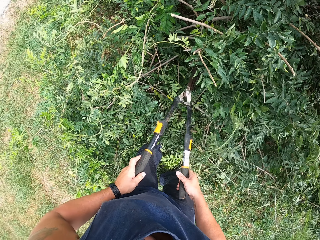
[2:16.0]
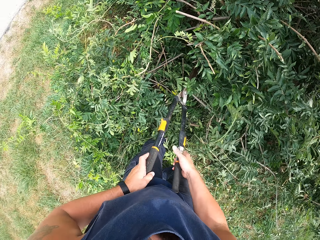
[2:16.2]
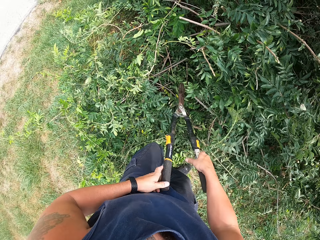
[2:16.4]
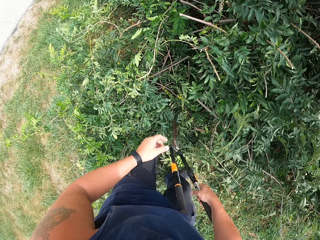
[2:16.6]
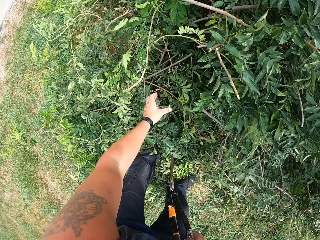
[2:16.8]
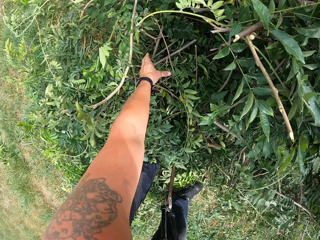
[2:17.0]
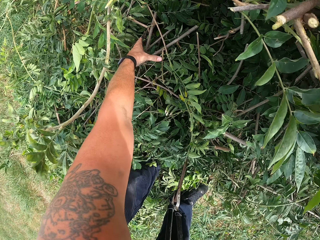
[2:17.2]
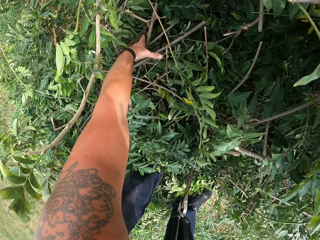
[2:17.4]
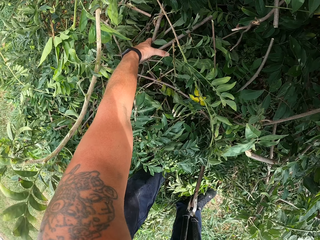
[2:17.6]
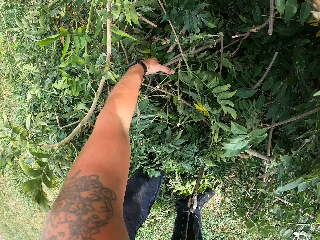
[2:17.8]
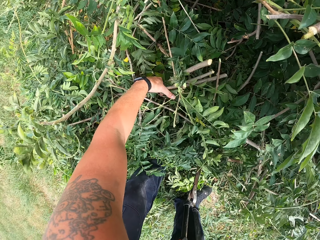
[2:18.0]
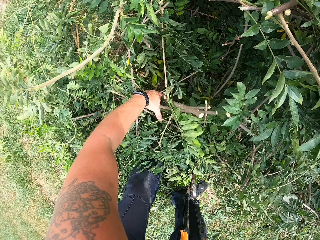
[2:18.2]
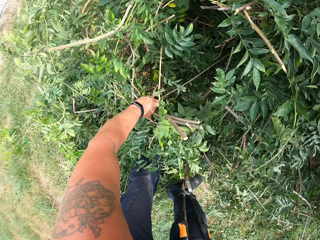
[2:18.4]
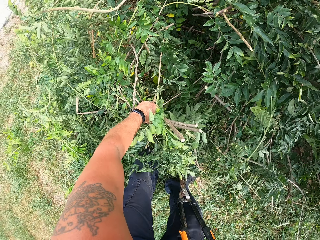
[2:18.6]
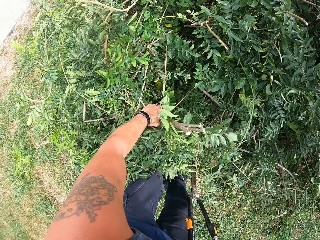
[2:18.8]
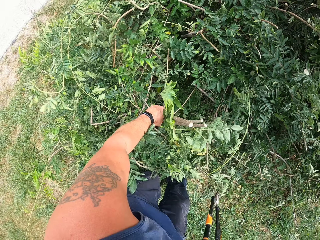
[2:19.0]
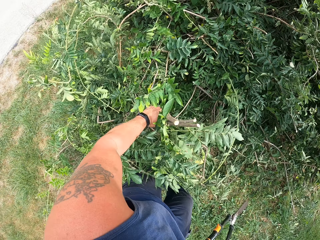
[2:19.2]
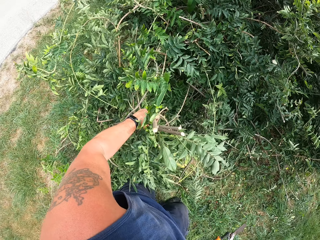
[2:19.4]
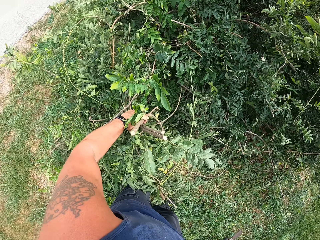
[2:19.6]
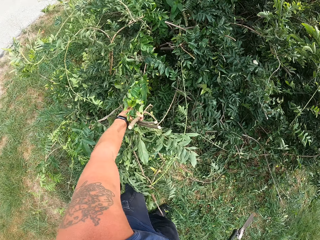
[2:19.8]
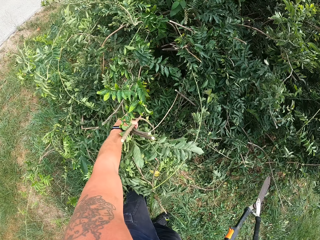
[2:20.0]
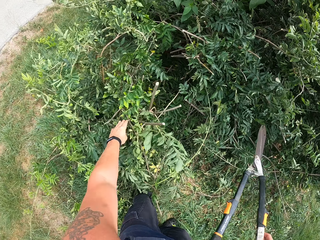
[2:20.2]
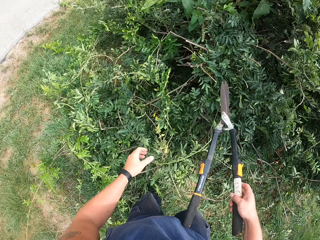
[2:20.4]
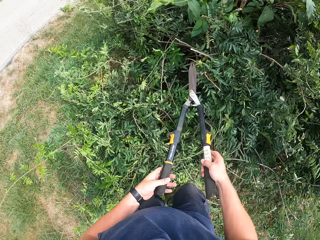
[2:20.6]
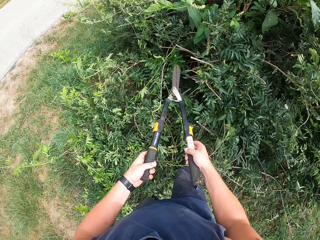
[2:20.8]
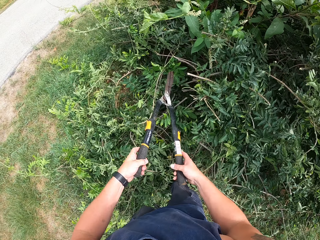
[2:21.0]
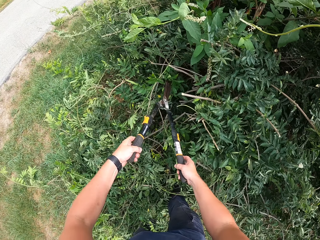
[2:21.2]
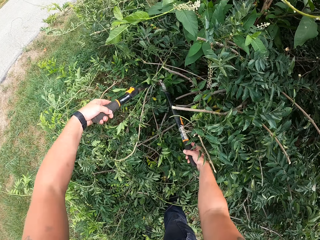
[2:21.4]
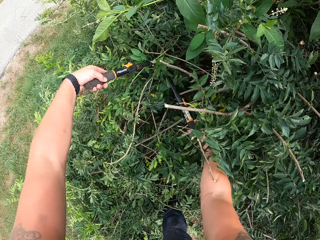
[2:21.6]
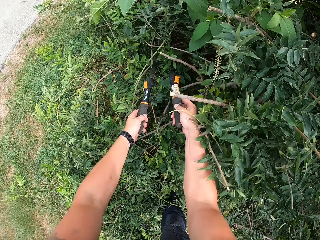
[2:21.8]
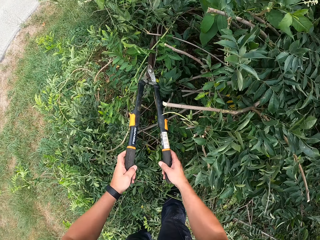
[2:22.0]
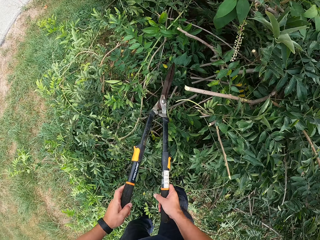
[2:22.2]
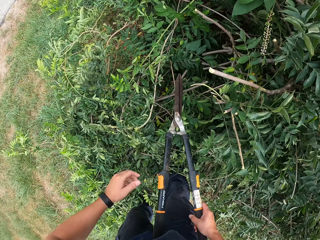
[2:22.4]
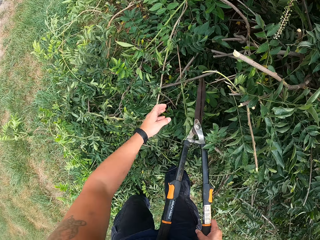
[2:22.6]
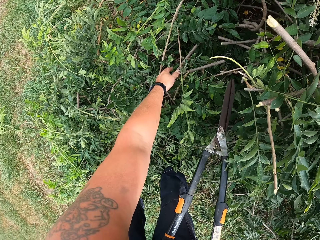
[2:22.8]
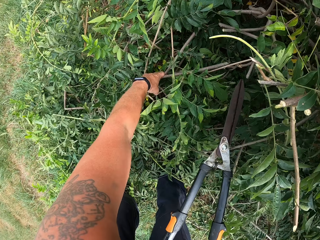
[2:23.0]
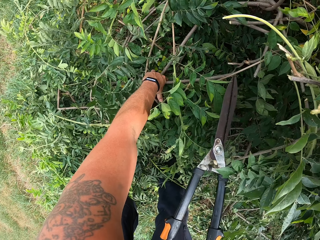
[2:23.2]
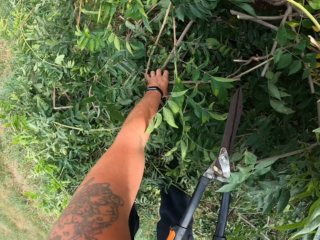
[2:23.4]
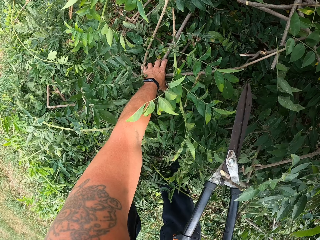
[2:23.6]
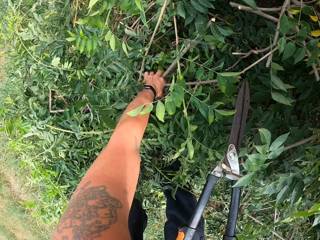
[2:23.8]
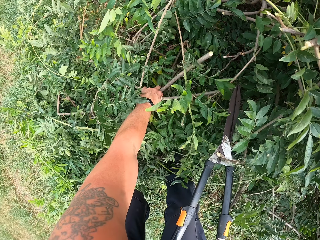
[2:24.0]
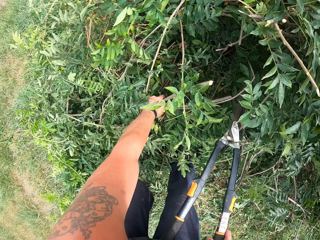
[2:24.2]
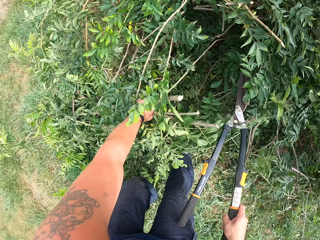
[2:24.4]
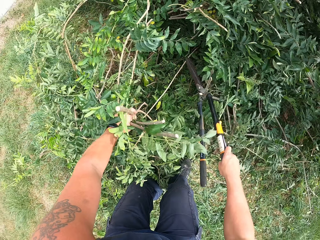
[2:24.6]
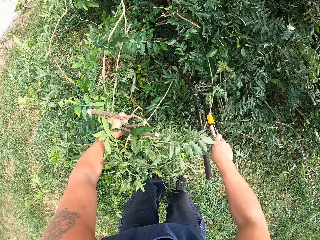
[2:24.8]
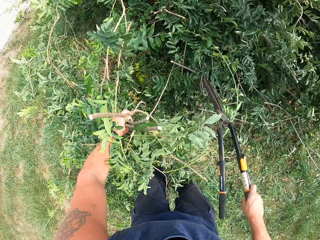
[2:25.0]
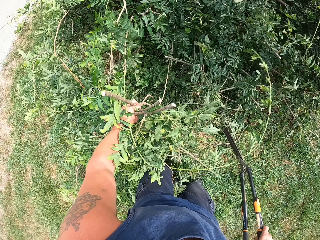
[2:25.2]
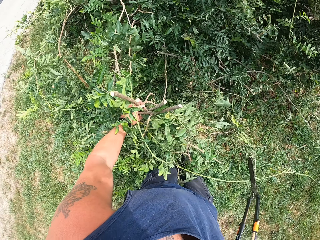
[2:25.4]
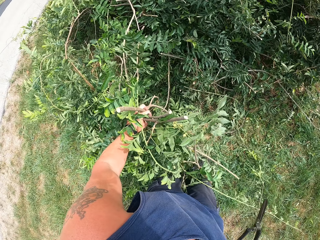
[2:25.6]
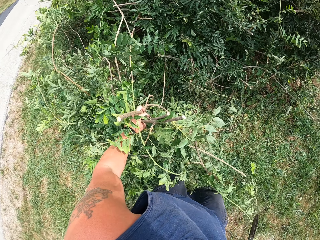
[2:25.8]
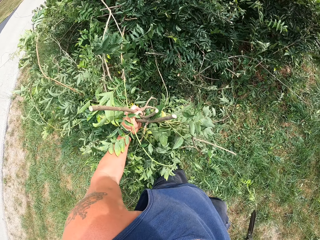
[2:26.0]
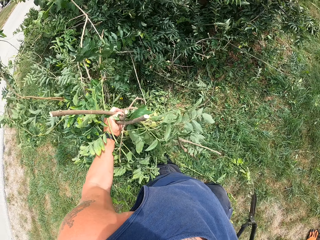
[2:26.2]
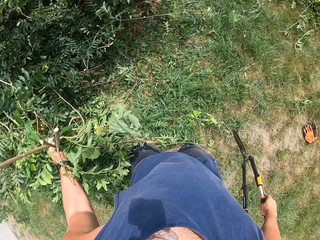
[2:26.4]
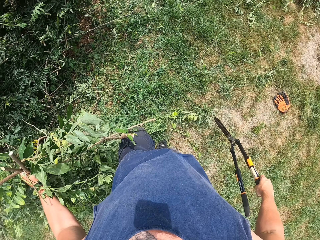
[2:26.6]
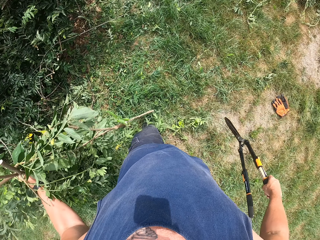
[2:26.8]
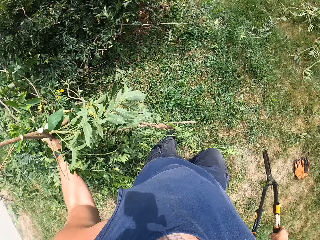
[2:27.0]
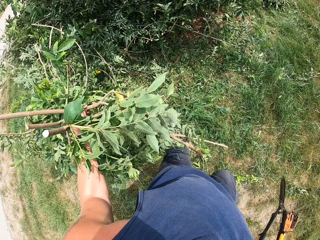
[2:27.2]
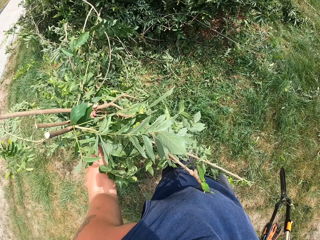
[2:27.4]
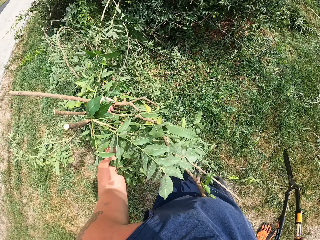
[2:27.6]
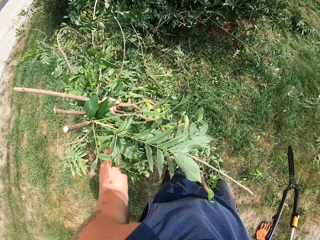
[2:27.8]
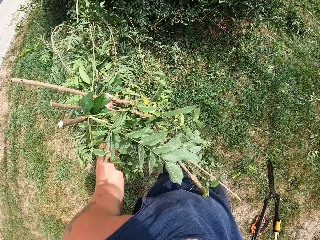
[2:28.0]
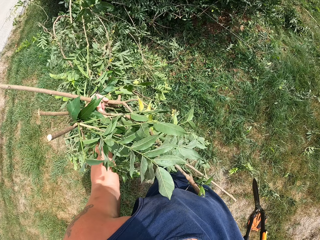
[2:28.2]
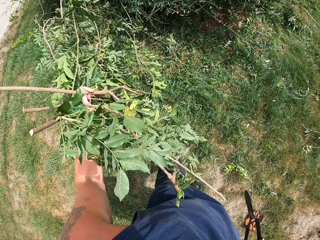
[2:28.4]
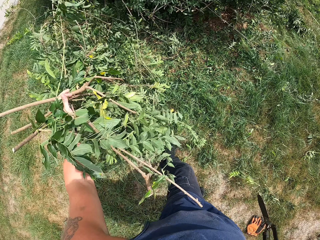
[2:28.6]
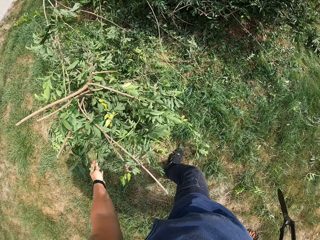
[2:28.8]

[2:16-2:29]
The camera wearer removes the shear from the tree. He picks the deadwood from the tree with his left hand. He removes his left hand from the deadwood. He trims the tree with the shear. He removes the shear from the tree. He picks the deadwood from the tree with his left hand again. He walks forward a bit.

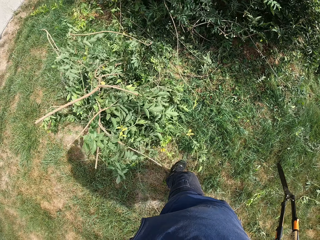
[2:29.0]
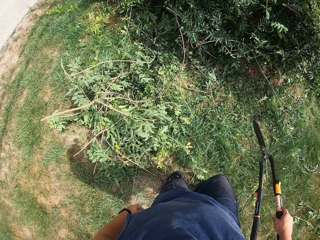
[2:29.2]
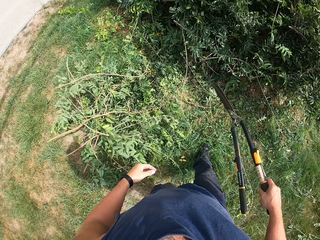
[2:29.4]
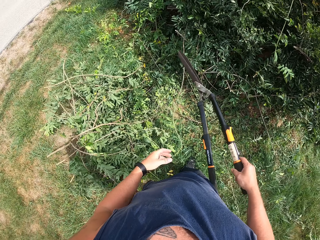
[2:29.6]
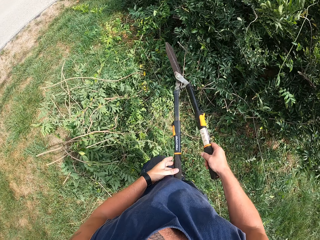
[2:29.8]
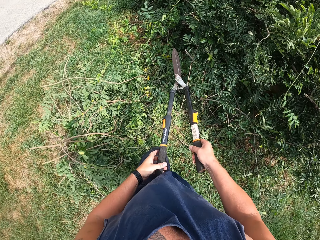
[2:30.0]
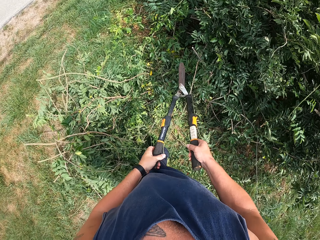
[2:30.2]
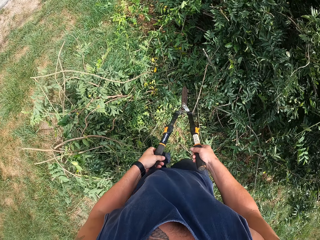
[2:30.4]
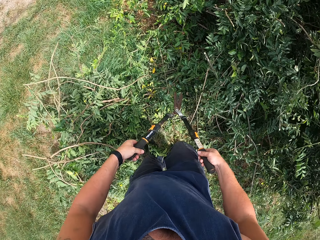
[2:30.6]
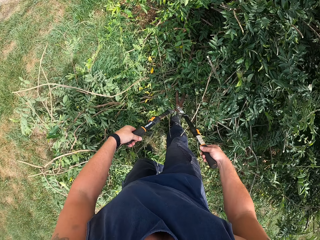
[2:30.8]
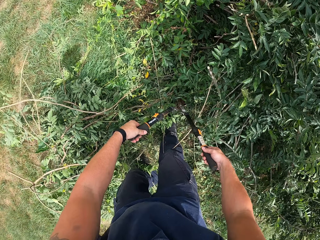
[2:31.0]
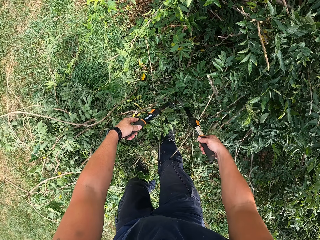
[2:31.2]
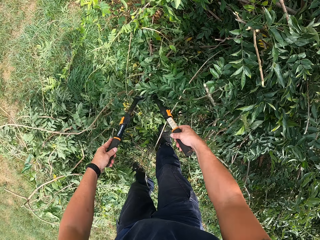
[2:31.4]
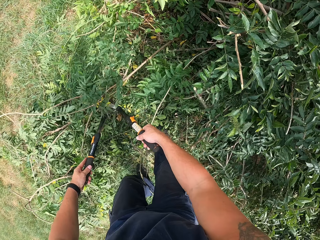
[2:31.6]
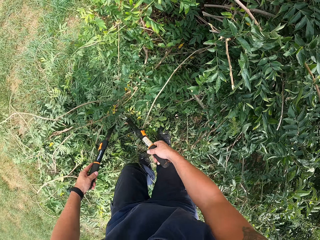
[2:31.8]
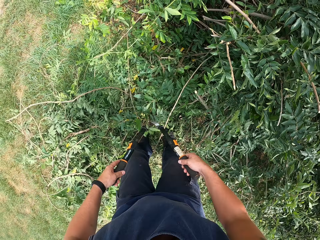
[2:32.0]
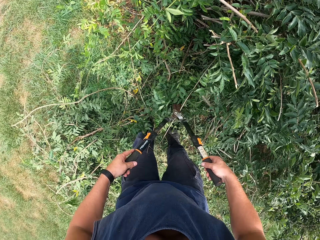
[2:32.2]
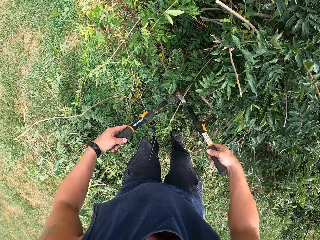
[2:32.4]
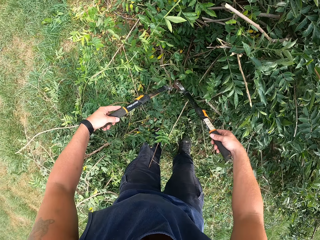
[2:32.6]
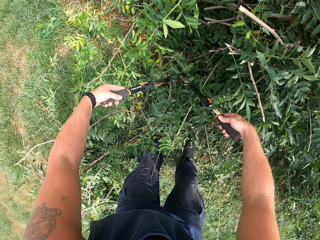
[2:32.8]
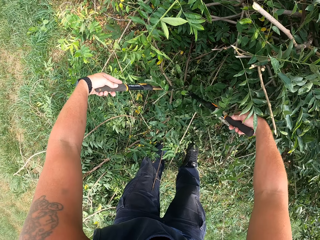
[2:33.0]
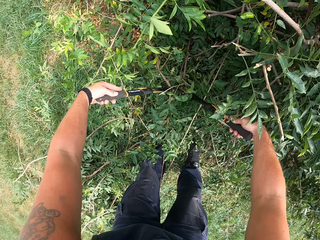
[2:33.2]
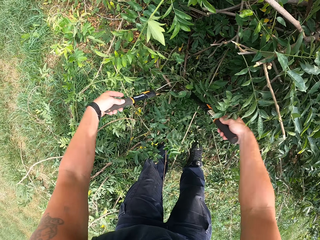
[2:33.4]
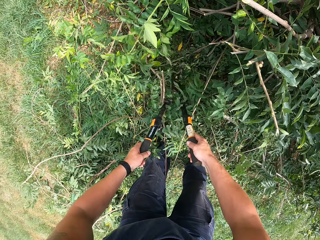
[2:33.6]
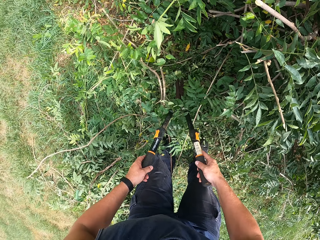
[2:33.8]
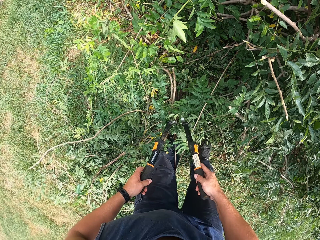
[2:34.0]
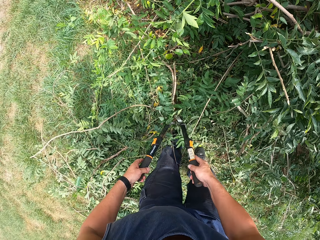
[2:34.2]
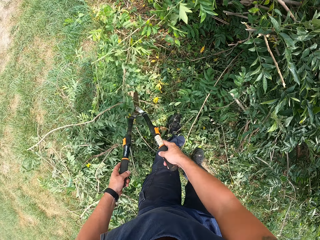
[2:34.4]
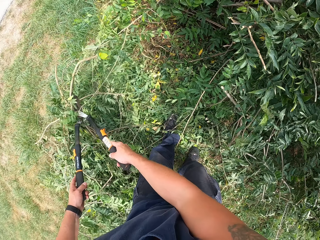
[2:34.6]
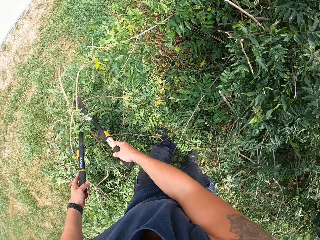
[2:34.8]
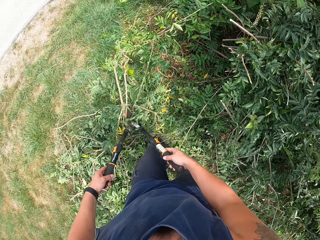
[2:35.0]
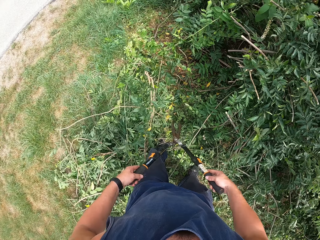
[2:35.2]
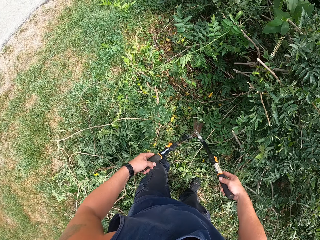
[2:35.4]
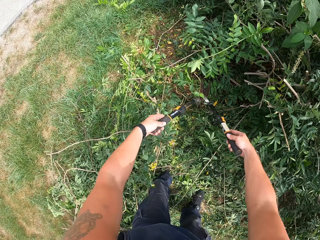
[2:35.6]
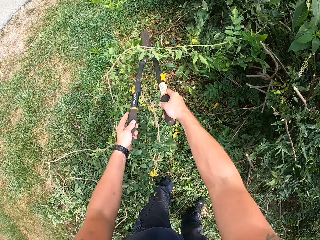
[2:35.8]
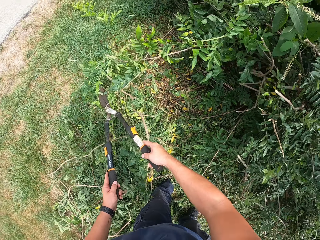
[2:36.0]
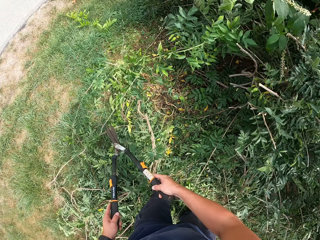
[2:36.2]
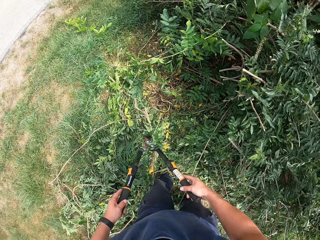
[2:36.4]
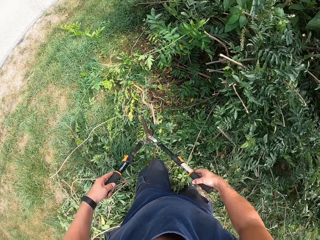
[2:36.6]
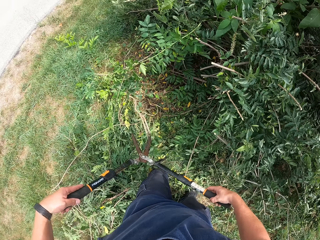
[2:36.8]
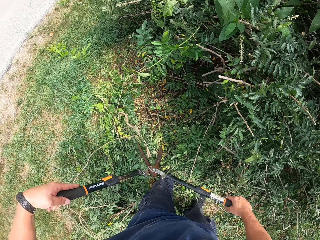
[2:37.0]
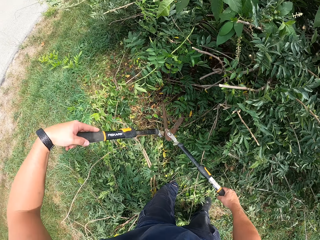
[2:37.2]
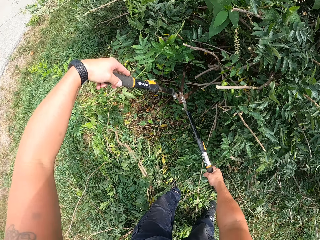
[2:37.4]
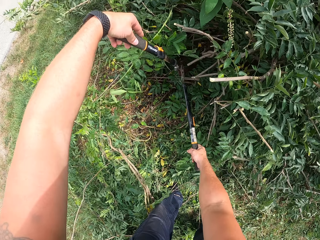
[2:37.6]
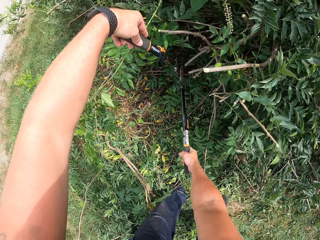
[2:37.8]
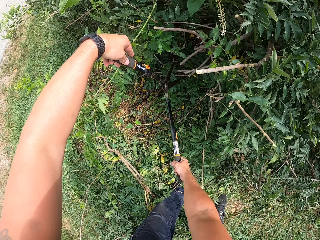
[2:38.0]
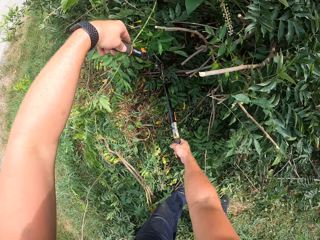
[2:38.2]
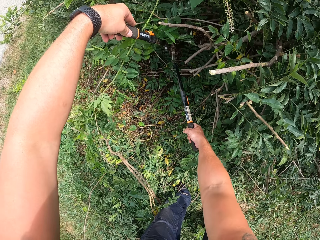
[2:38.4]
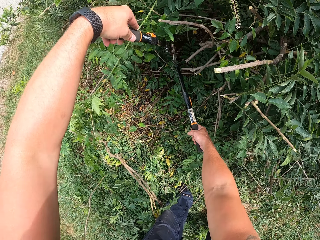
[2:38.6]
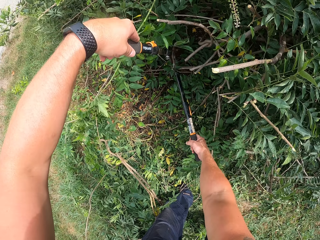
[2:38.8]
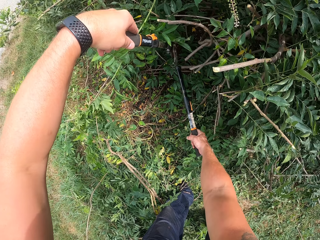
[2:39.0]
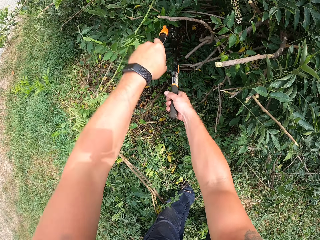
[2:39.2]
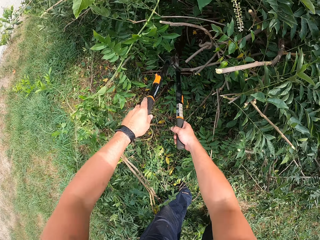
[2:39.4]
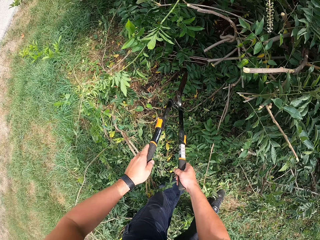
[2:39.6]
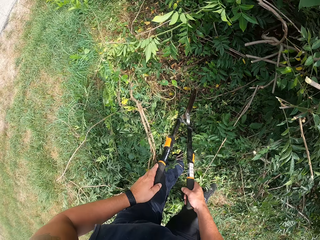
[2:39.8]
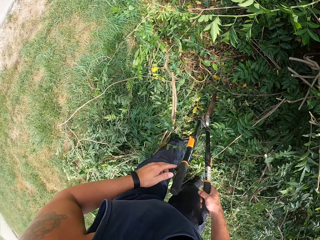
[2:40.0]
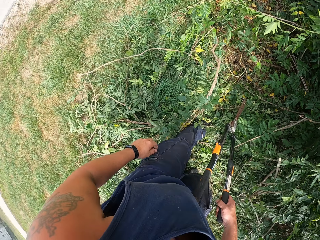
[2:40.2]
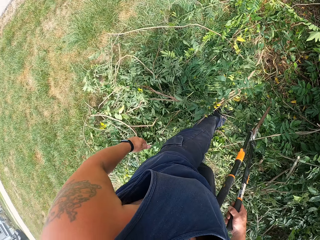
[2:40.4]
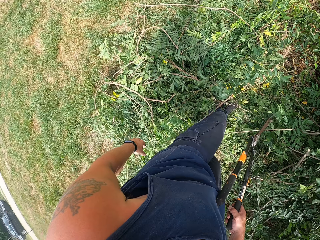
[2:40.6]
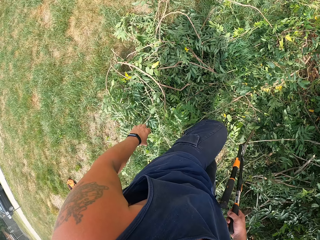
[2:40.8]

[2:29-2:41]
The camera wearer drops the deadwood on the ground. He walks toward the tree with the shear. He trims the tree with the shear. He moves the deadwood on the ground with the shear. He trims the tree with the shear. He removes the shear from the tree.
